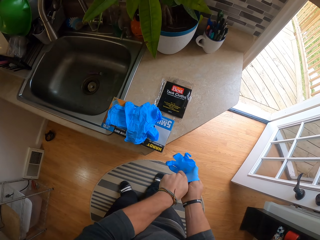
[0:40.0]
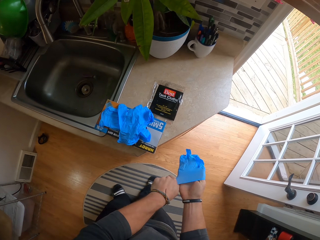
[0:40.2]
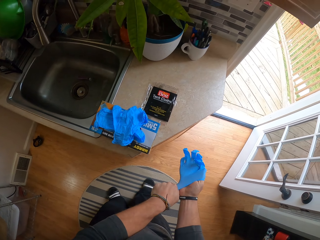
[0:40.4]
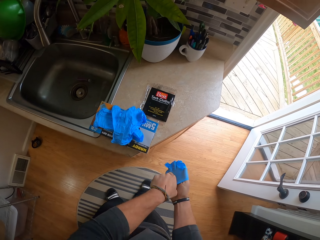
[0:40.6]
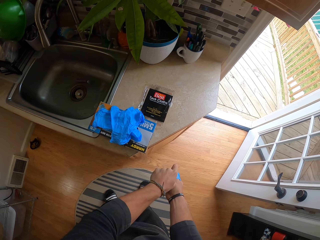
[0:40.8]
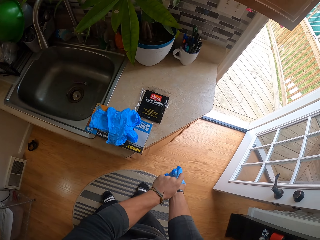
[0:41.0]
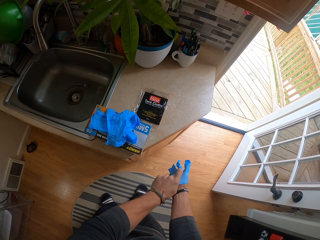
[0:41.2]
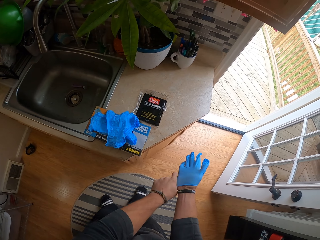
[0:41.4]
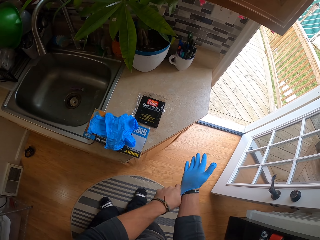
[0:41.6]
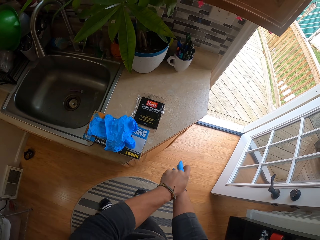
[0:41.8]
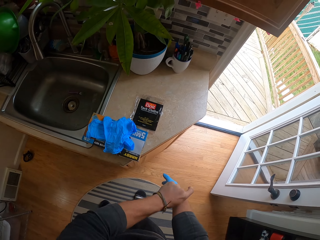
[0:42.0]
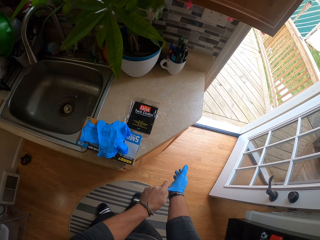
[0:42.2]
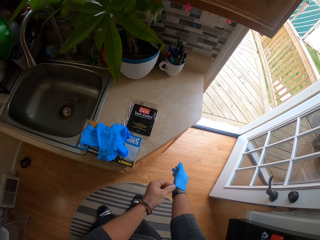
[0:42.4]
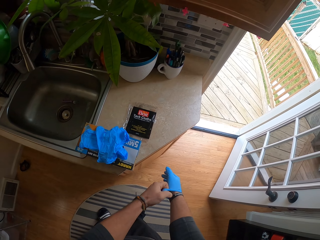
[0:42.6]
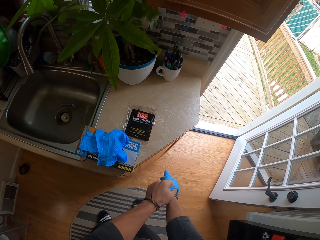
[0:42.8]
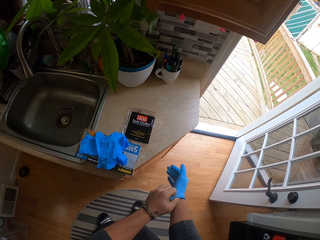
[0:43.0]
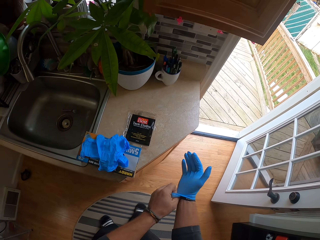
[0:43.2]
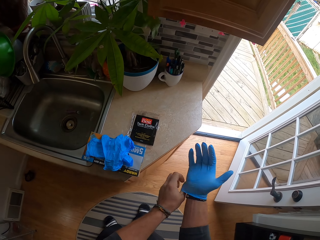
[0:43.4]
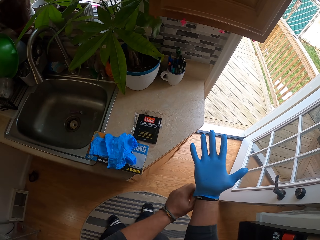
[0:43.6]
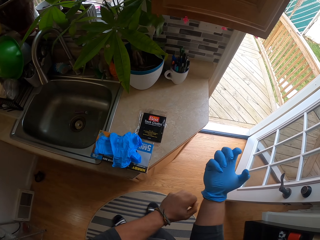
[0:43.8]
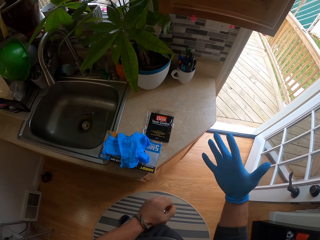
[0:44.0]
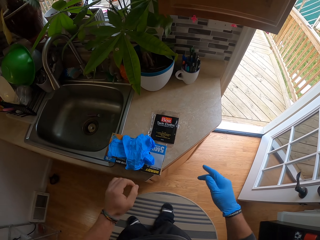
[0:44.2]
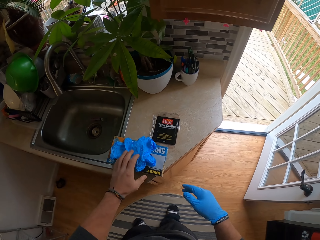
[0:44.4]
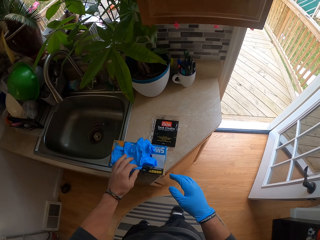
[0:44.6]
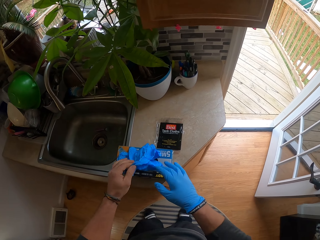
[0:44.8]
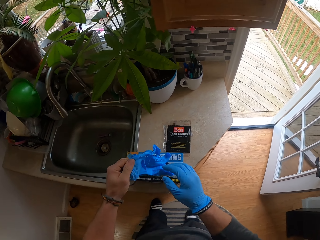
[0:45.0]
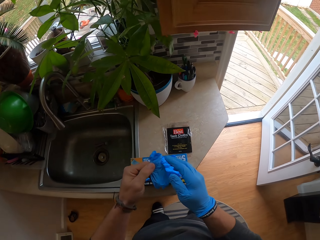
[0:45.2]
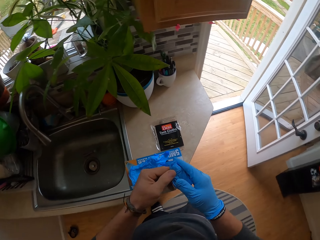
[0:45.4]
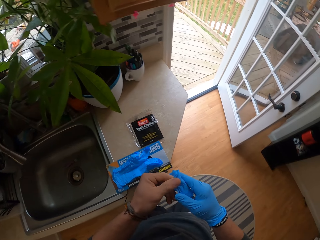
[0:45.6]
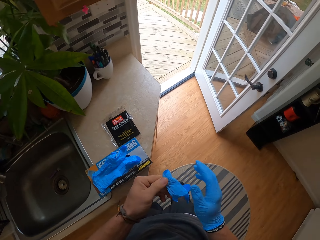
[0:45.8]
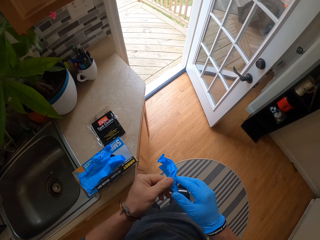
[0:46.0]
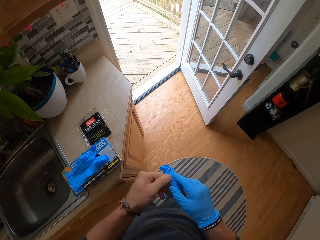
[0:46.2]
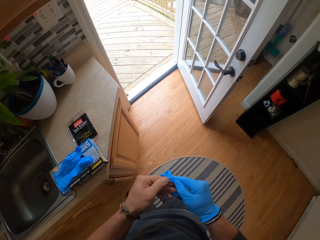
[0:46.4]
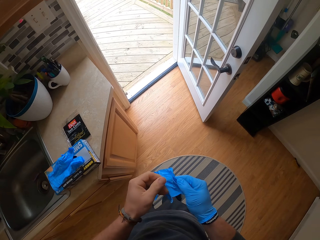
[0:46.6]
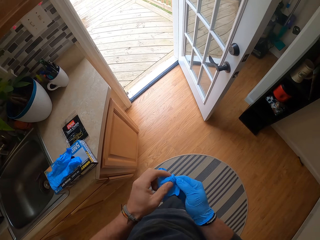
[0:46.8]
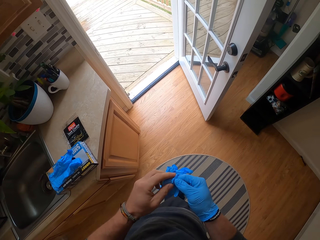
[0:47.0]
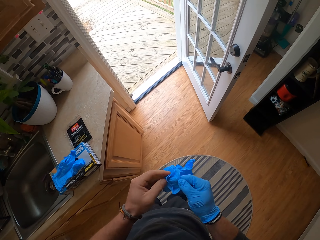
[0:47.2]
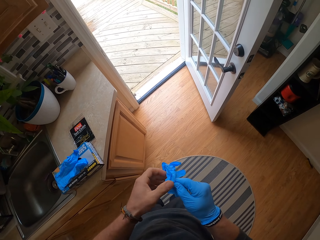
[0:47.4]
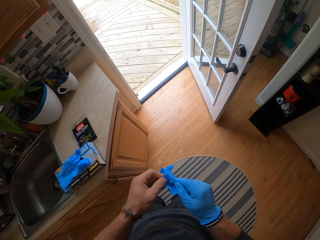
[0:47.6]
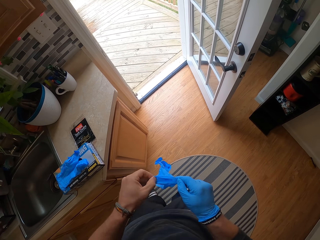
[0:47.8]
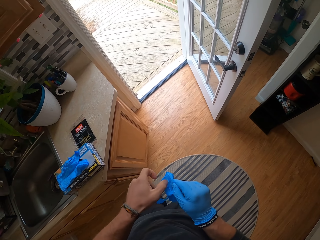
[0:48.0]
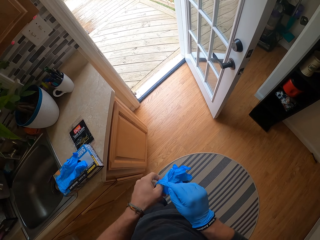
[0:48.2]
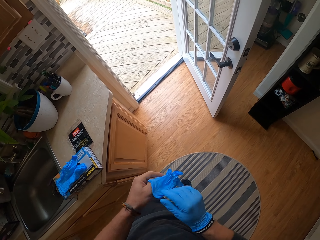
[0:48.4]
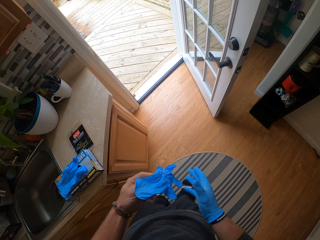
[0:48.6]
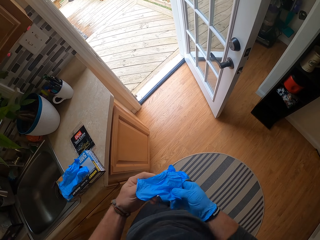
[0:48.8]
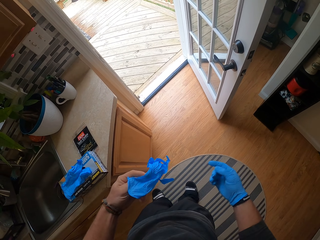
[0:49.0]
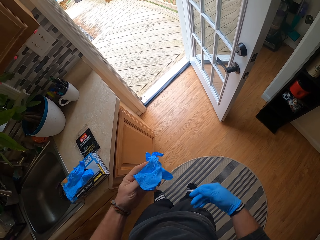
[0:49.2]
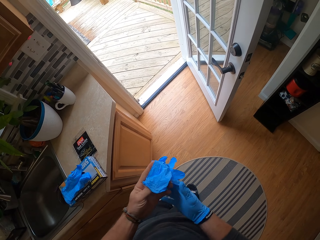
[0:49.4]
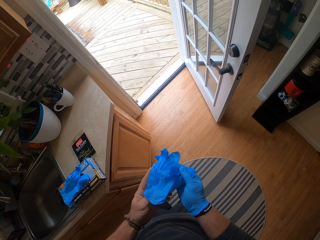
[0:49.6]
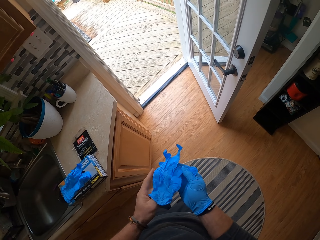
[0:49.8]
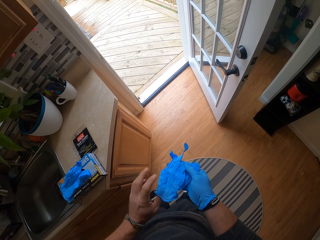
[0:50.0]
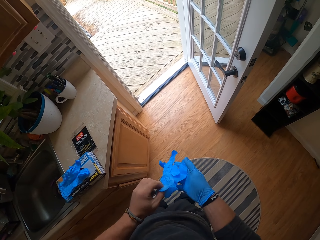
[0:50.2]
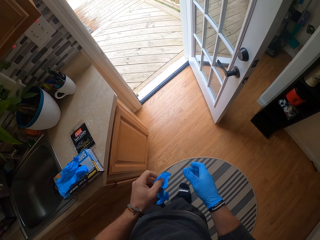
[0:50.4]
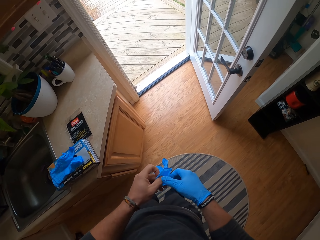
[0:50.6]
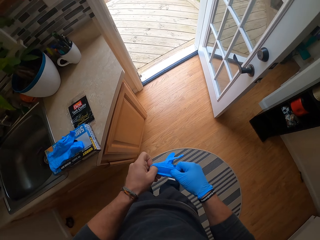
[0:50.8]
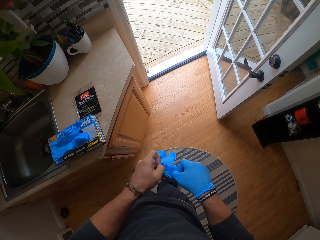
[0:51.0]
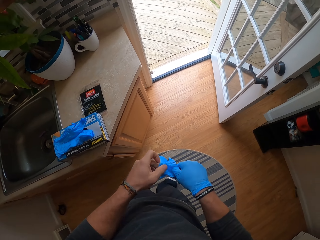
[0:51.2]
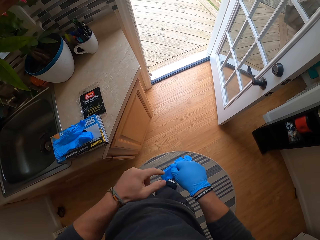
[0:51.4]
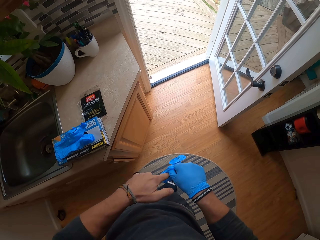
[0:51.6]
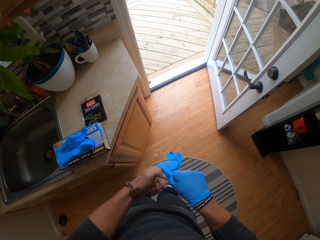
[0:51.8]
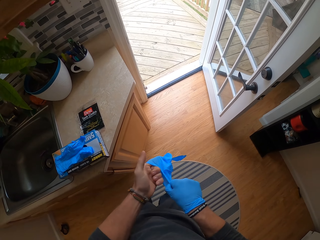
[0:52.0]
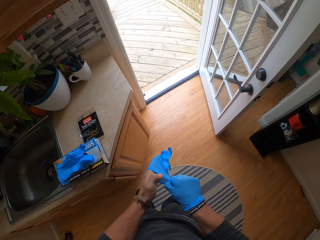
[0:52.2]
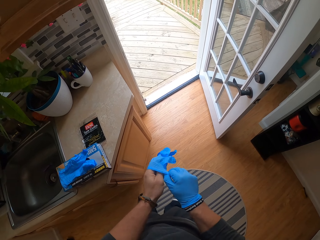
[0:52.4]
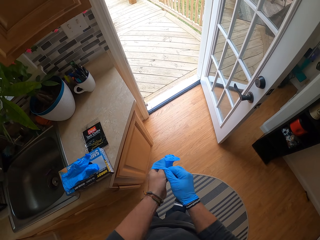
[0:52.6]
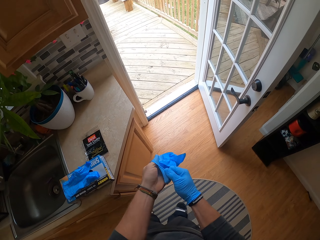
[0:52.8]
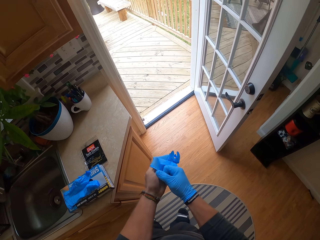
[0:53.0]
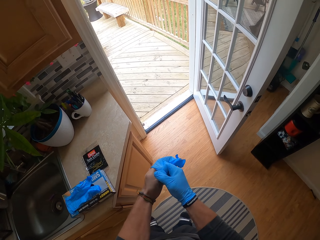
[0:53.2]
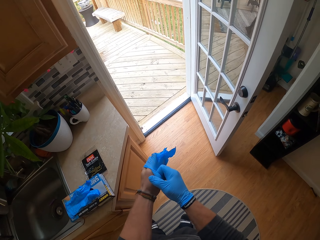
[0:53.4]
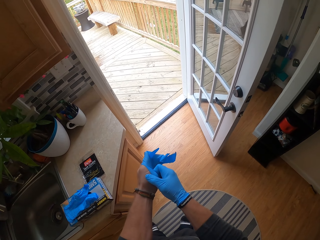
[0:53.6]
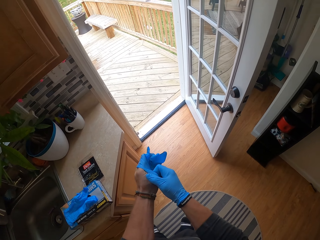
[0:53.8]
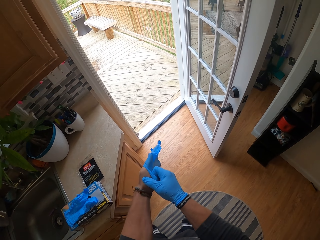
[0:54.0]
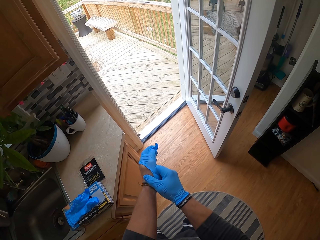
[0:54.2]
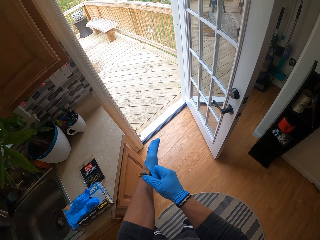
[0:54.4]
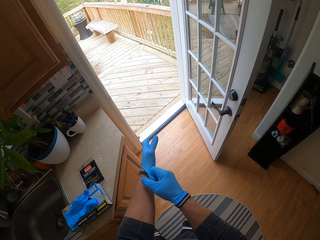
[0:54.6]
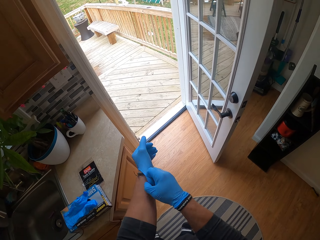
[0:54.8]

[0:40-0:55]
The camera wearer picks up the glove on the pack of gloves on the slab with his left hand. He holds the glove with both hands. He holds the glove with his left hand. He holds the glove with both hands. He holds the glove with his left hand. He holds the glove with both hands. He holds the glove with his left hand. He holds the glove with both hands. He wears the glove in his right hand on his left hand.

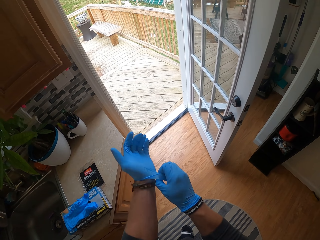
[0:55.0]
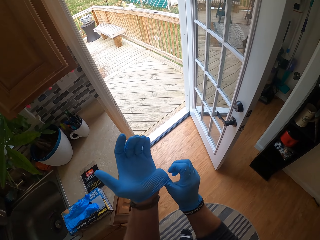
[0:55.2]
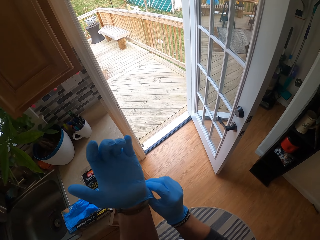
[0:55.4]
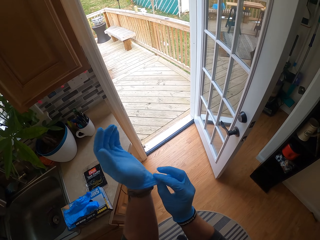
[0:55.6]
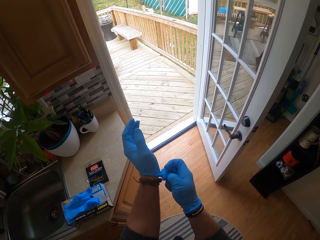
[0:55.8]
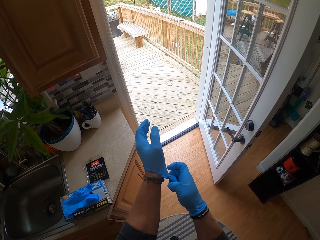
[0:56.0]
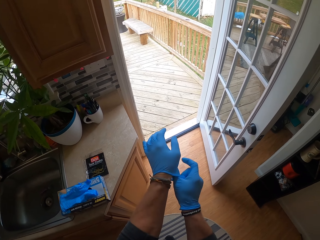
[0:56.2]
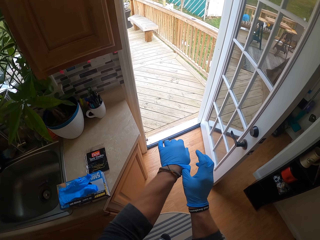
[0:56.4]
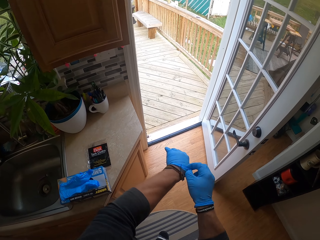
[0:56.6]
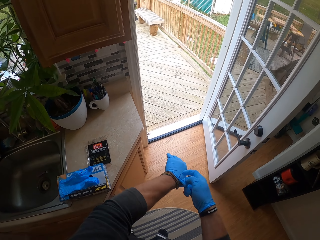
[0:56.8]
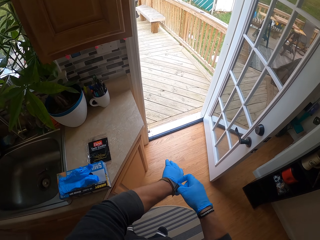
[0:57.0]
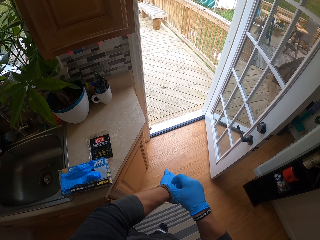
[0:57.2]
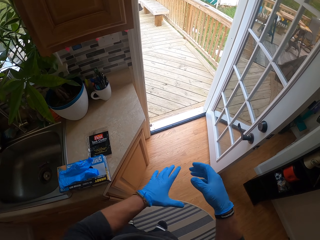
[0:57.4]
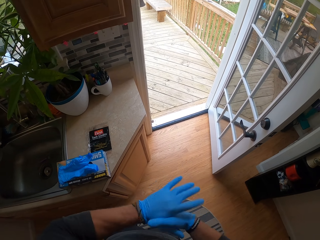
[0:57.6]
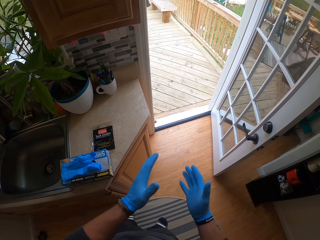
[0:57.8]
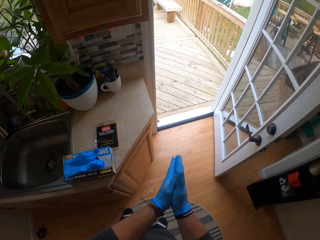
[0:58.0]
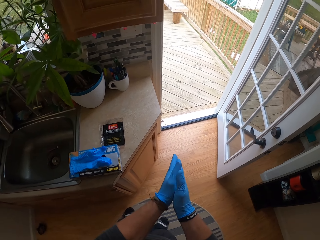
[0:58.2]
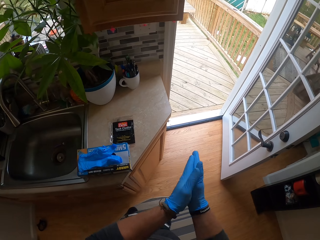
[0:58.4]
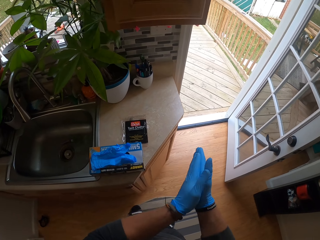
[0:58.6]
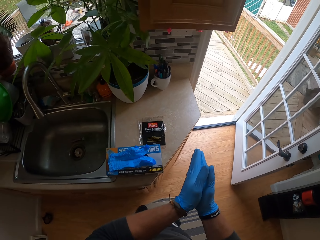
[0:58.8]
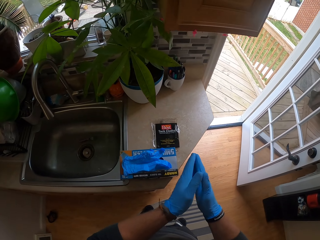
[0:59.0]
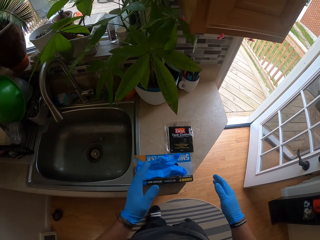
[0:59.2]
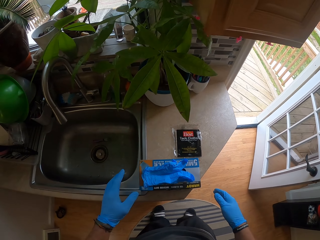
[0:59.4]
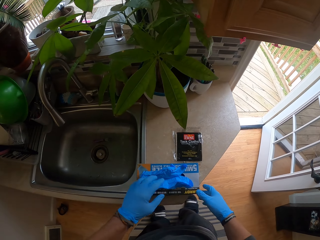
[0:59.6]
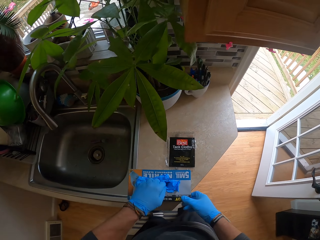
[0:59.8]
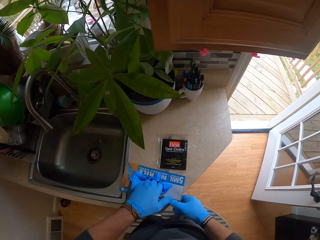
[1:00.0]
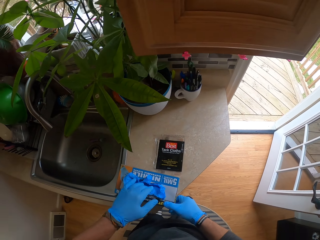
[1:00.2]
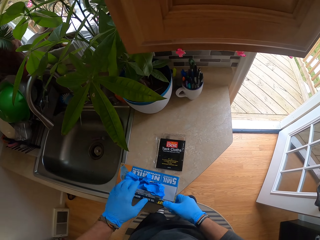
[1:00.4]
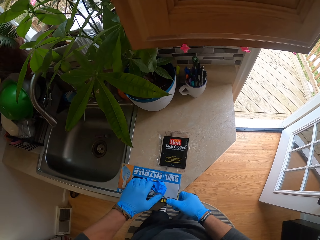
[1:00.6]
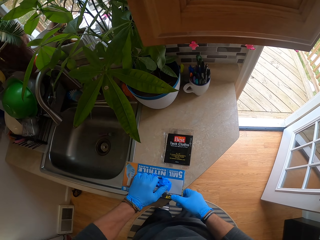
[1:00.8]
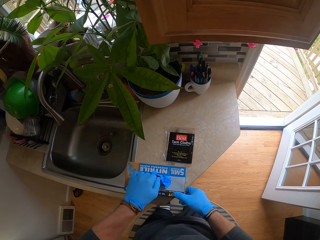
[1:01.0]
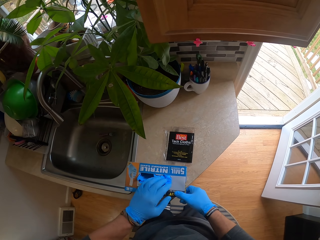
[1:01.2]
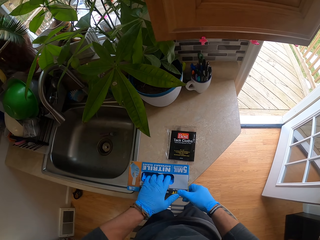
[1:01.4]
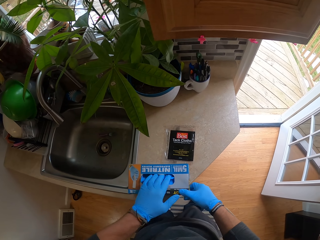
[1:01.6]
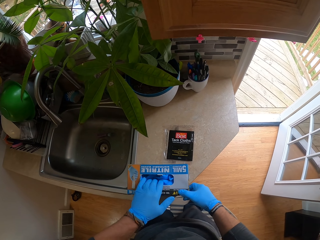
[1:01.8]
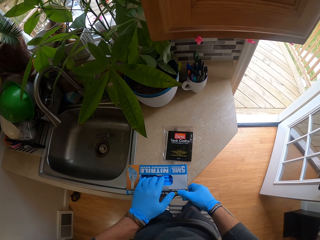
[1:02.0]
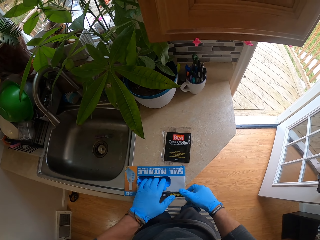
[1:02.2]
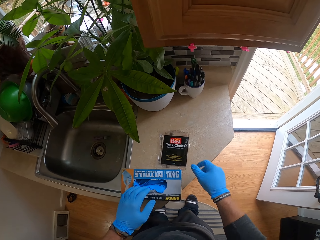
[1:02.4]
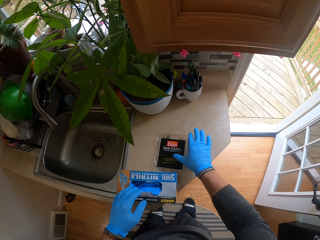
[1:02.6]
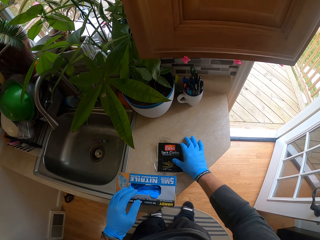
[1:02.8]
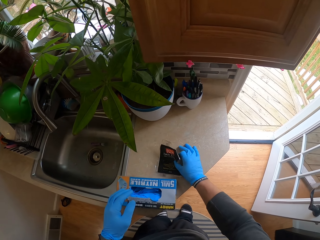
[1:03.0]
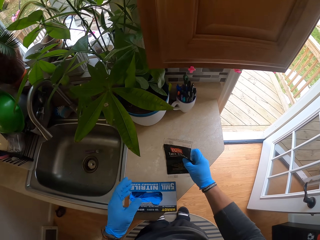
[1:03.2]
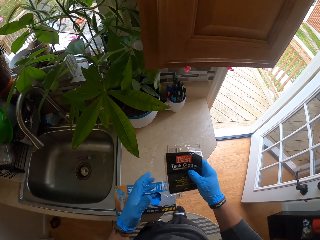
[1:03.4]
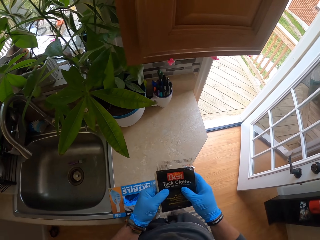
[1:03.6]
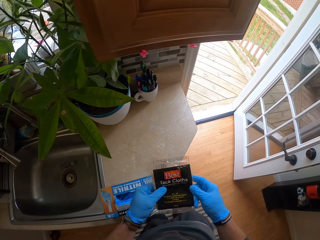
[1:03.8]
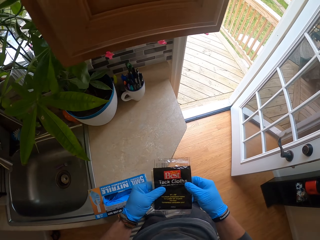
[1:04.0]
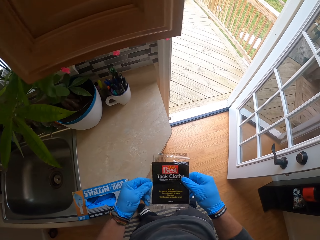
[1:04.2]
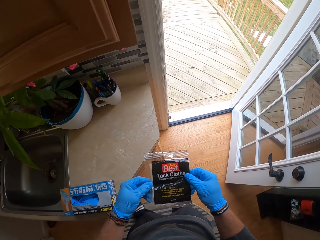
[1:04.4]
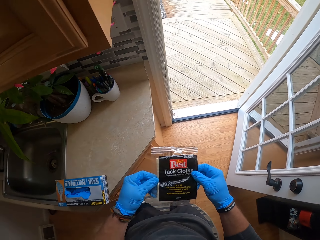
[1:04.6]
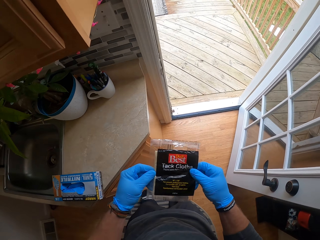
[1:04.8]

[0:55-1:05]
The camera wearer rubs both hands together. He inserts the gloves on the pack of gloves into the pack of gloves on the slab with his left hand. He picks up the nylon from the slab with his right hand. He holds the nylon with both hands.
